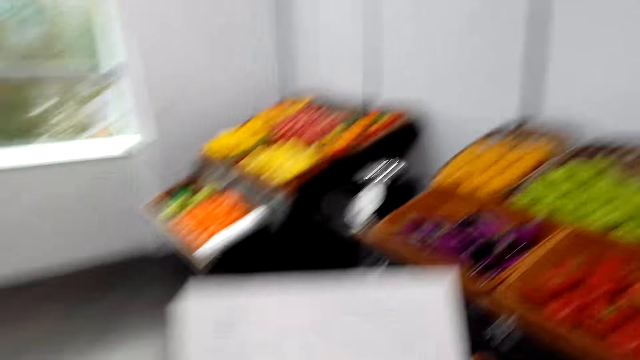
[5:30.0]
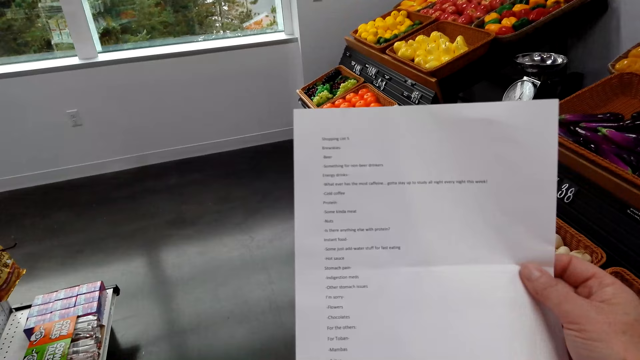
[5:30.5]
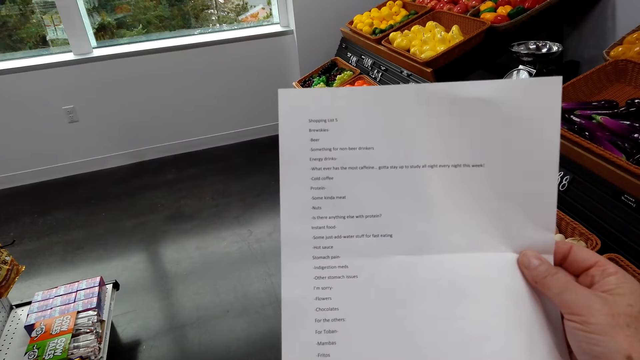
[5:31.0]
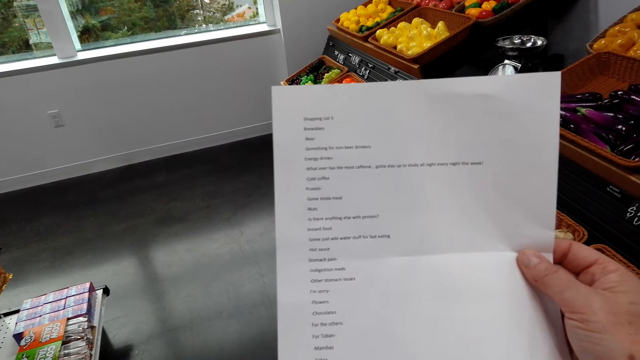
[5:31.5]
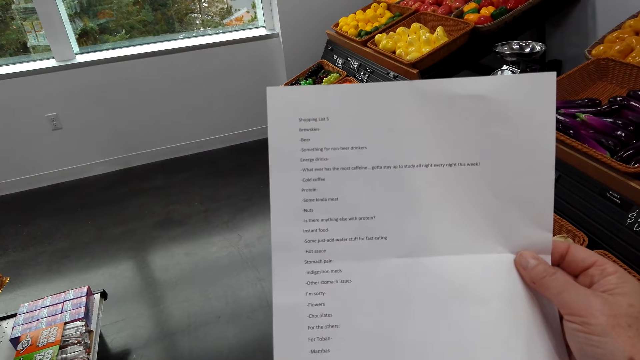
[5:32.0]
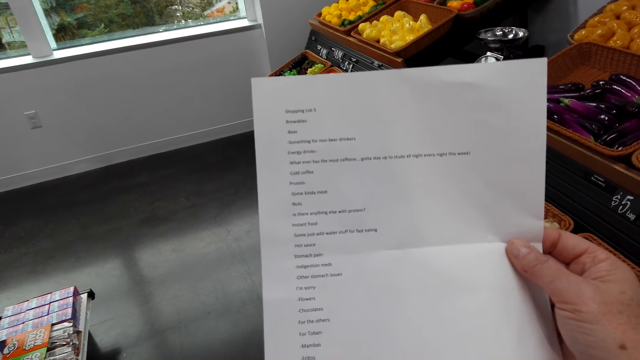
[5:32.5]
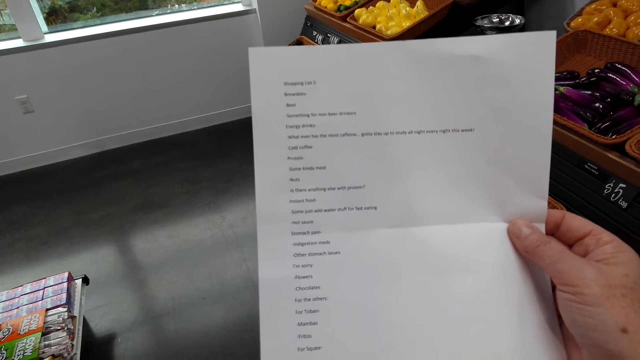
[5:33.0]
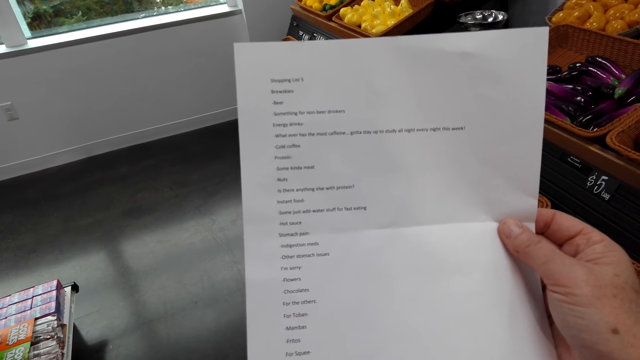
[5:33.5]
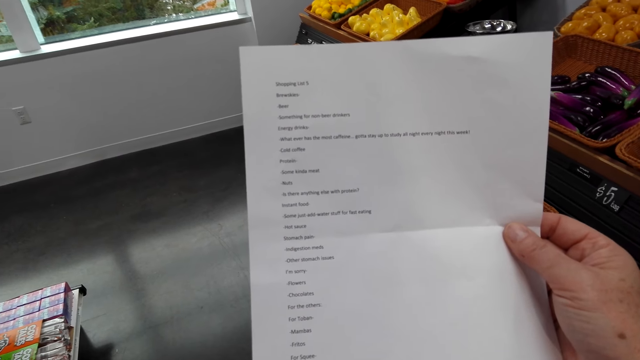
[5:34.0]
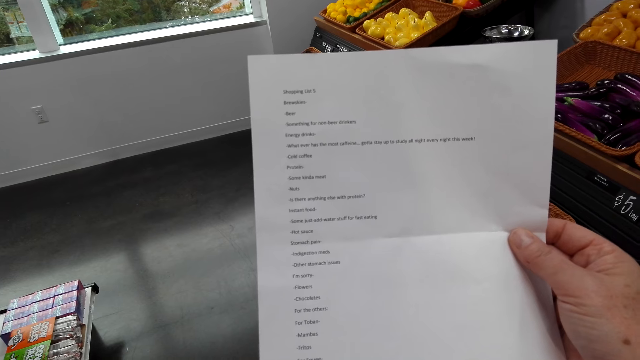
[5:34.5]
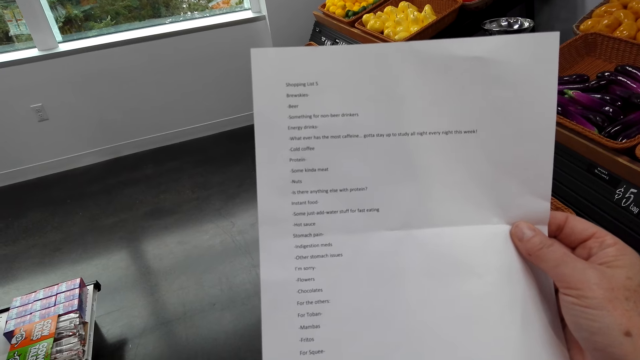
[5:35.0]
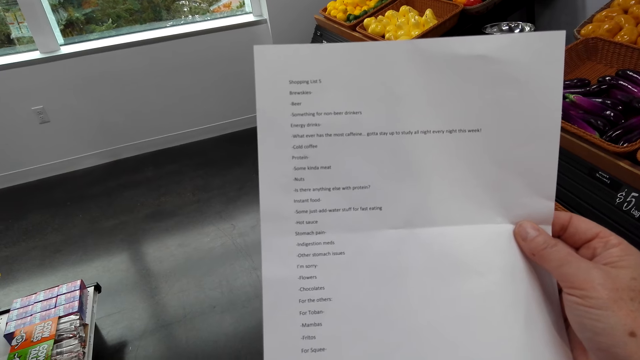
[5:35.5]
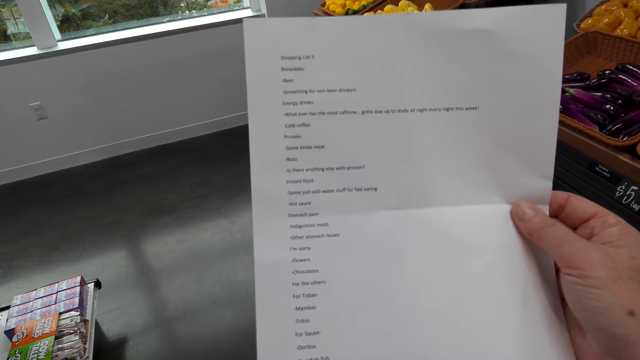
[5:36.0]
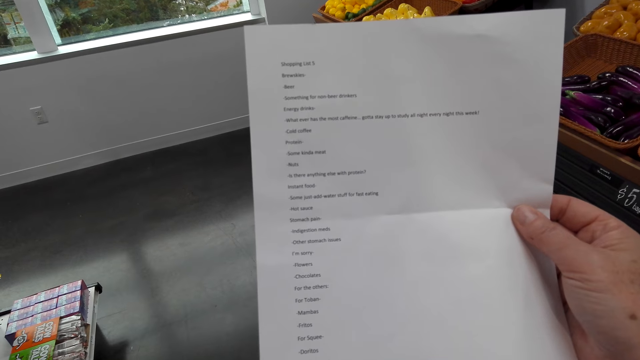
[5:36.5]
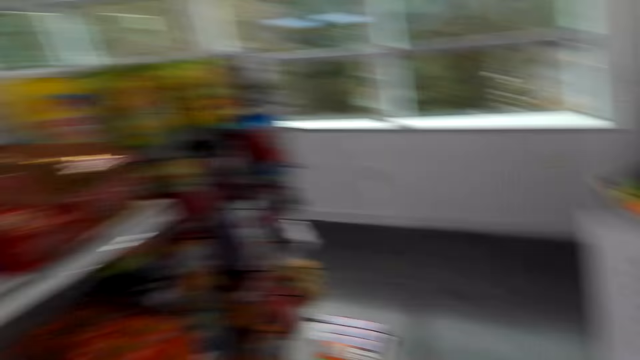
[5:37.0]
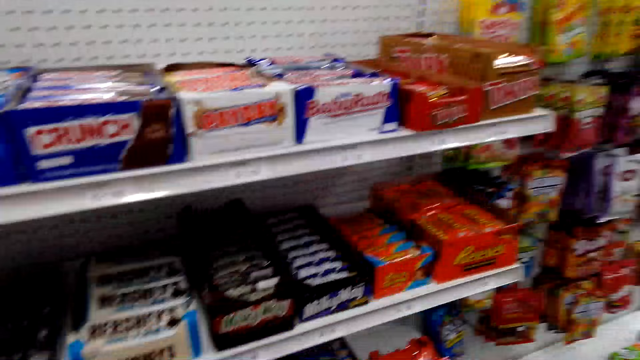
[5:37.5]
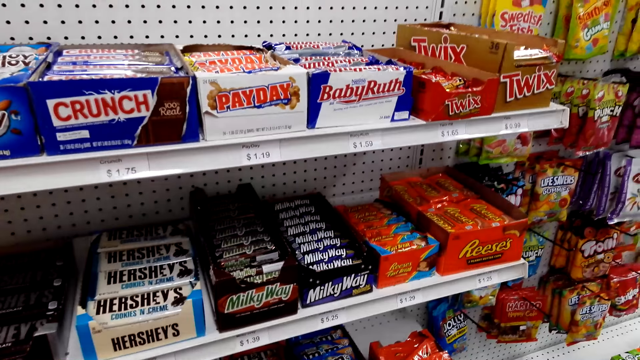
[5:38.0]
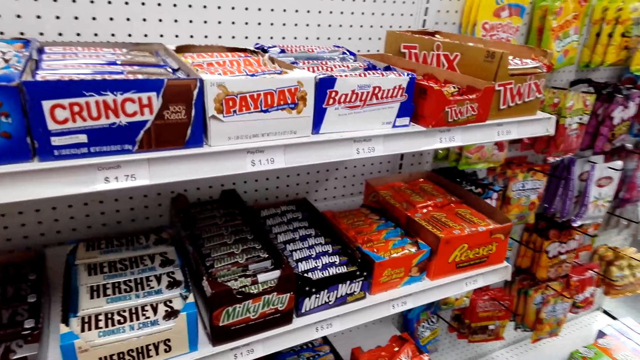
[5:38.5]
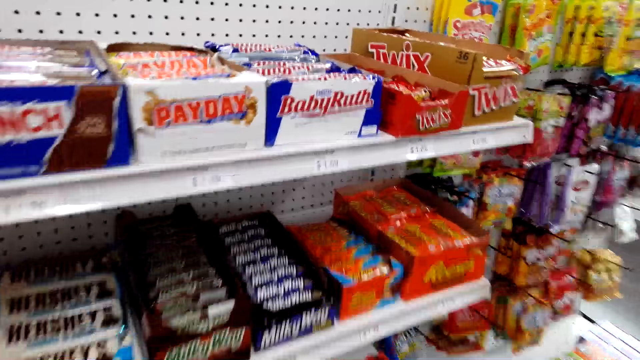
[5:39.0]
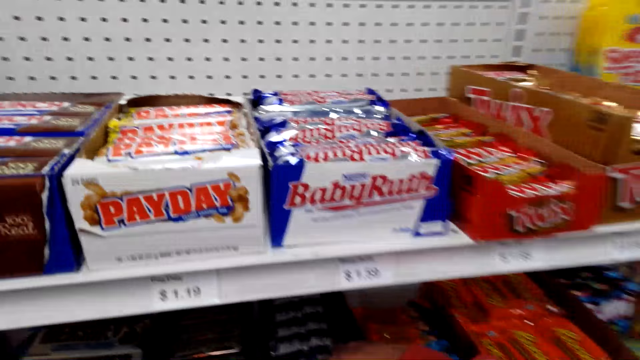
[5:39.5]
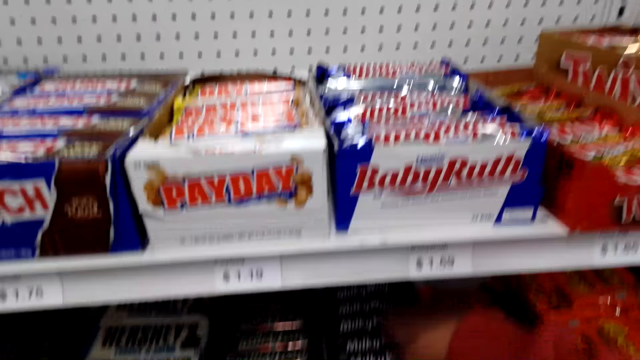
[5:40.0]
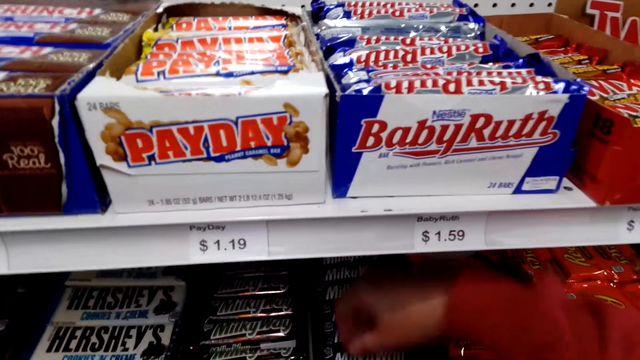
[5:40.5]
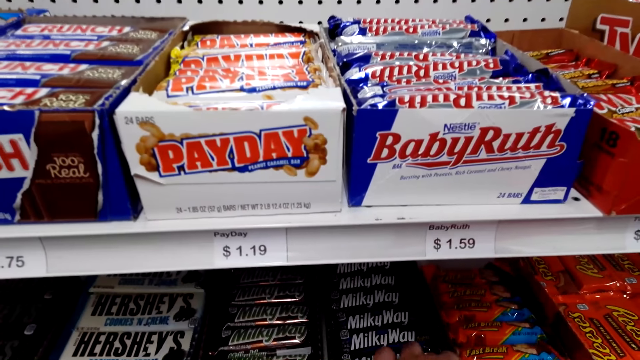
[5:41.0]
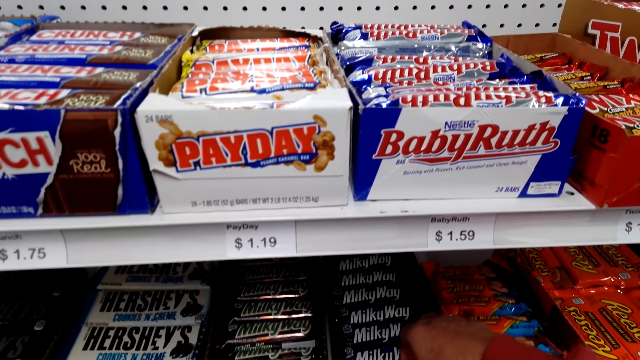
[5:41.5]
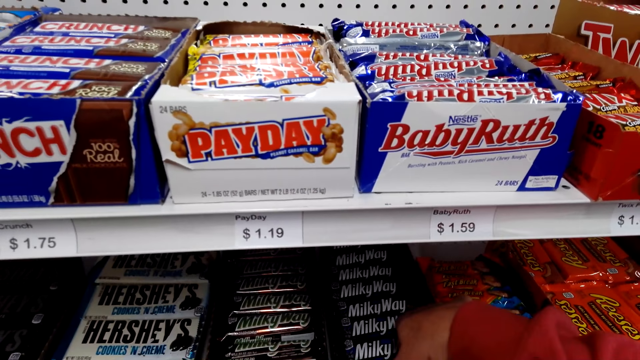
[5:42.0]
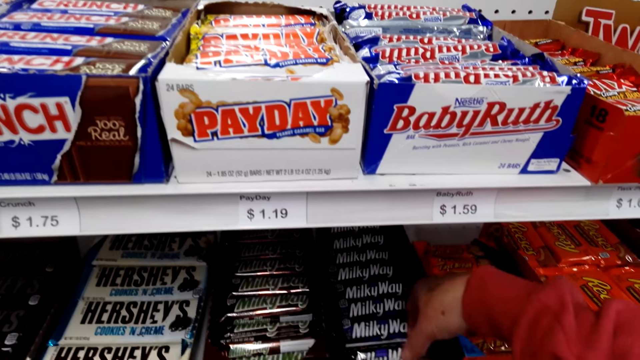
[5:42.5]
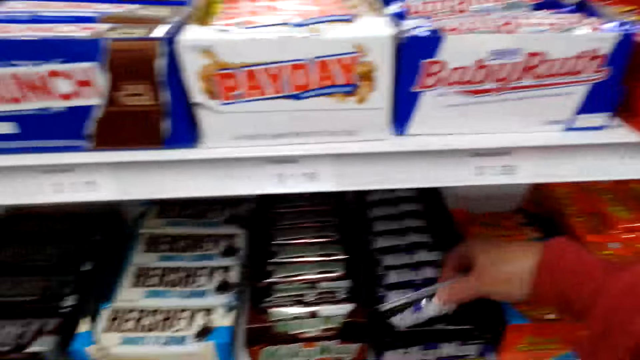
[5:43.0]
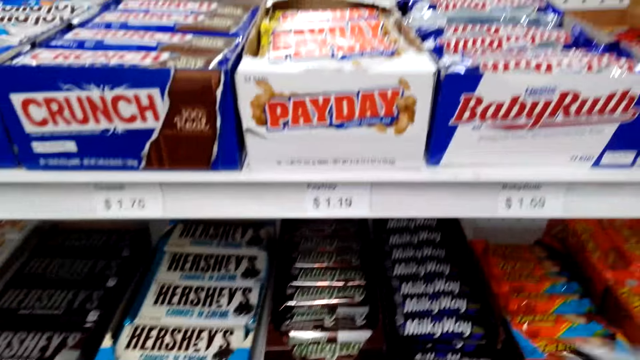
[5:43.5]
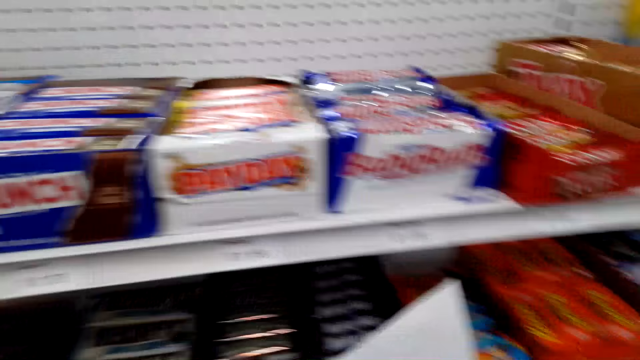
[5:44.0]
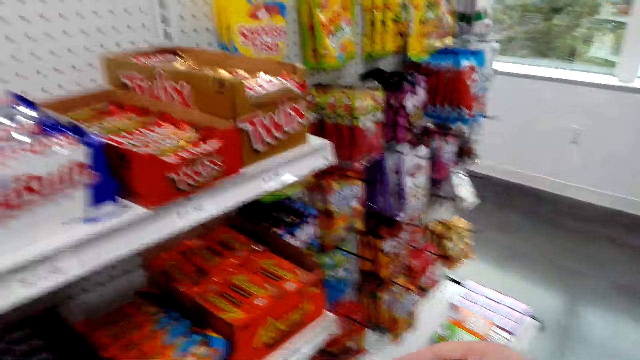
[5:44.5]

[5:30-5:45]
The camera wearer reads the paper. They turn around. They look at the shelf. They pick up the Milky Way from the shelf.

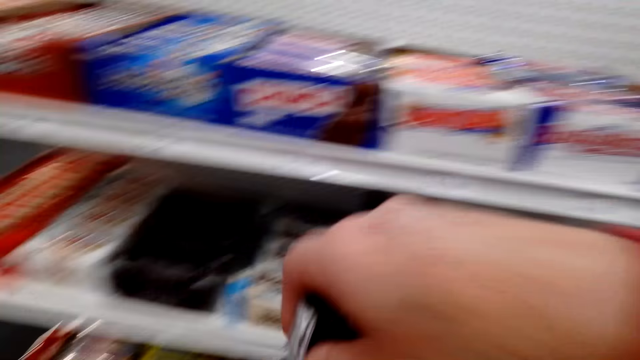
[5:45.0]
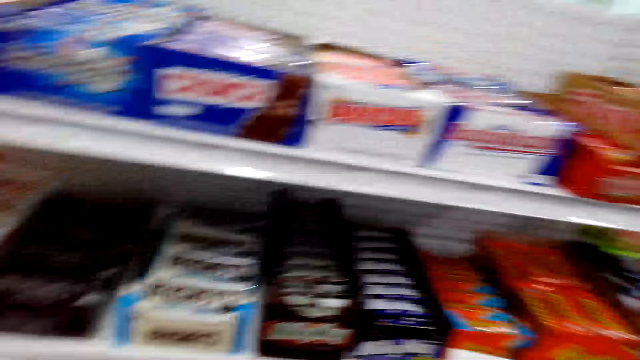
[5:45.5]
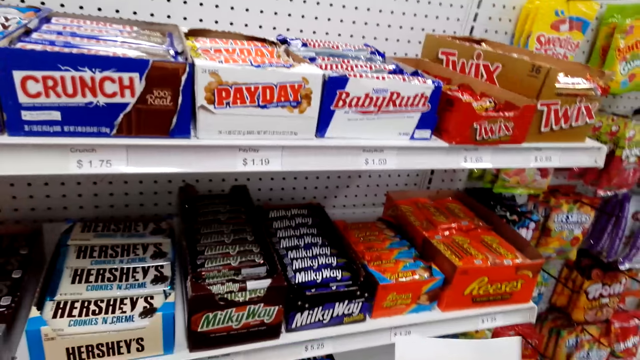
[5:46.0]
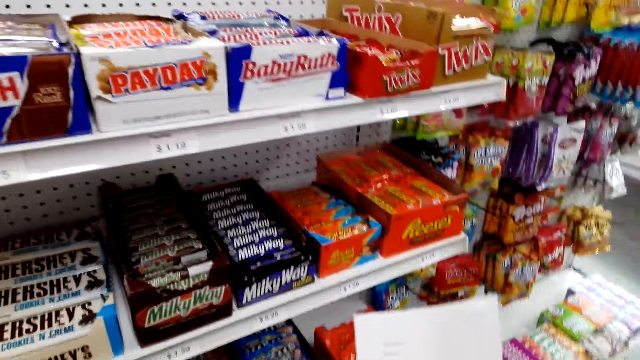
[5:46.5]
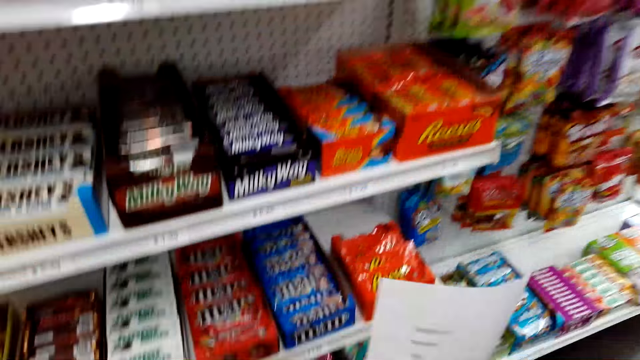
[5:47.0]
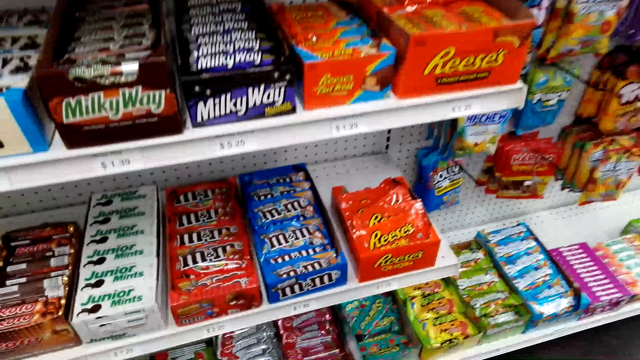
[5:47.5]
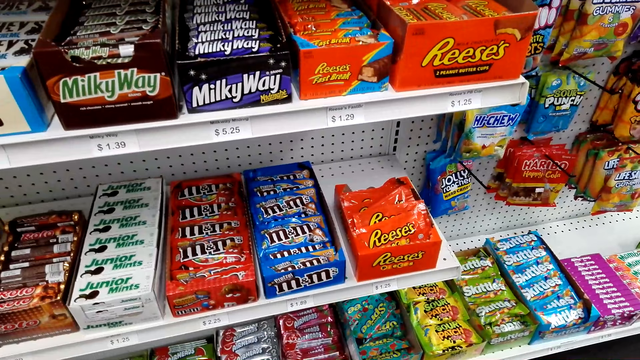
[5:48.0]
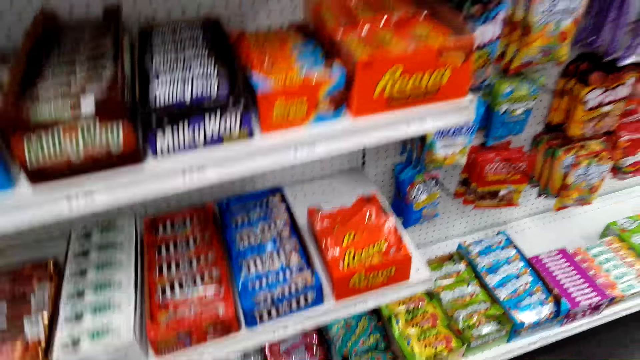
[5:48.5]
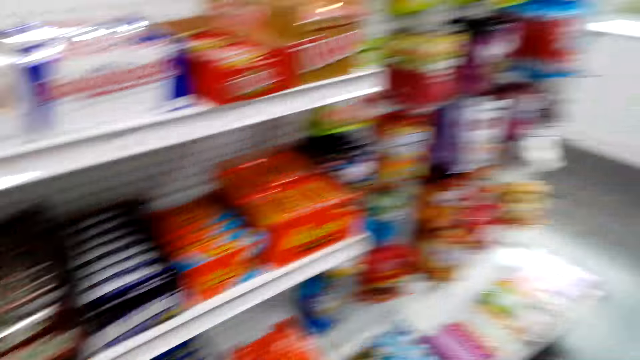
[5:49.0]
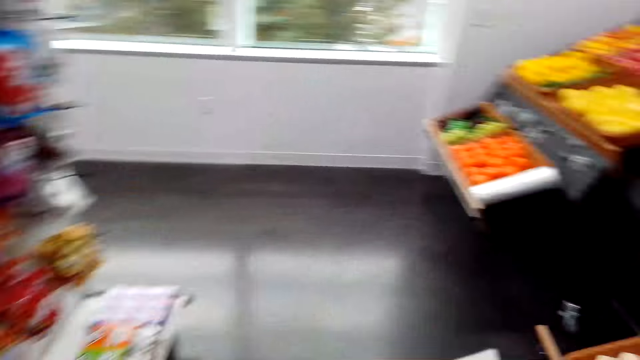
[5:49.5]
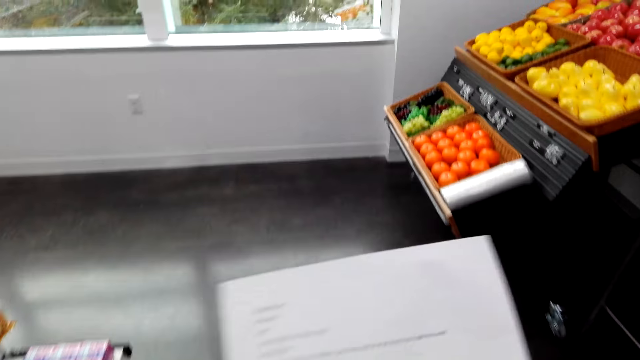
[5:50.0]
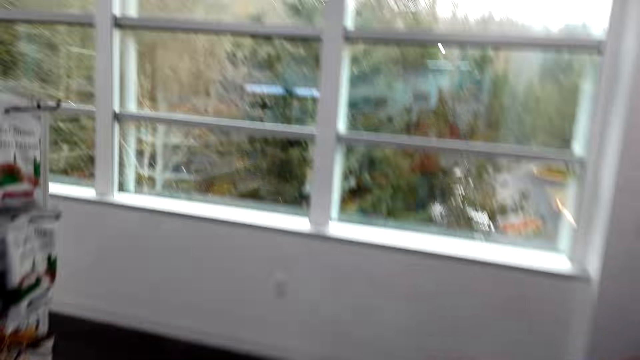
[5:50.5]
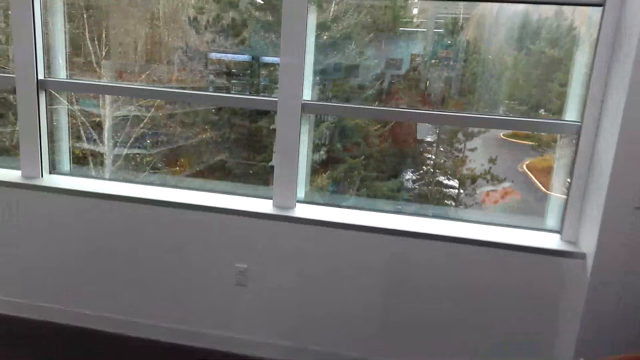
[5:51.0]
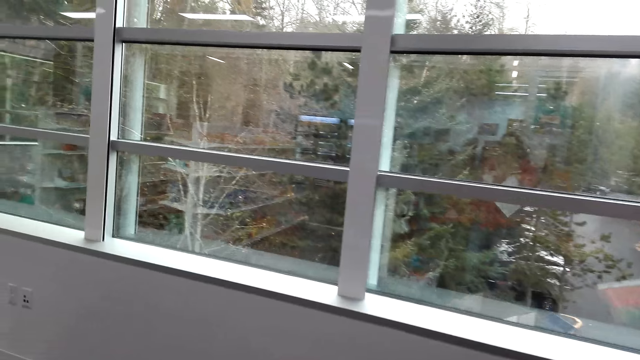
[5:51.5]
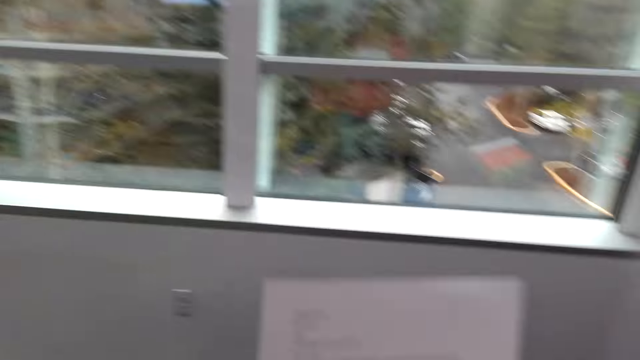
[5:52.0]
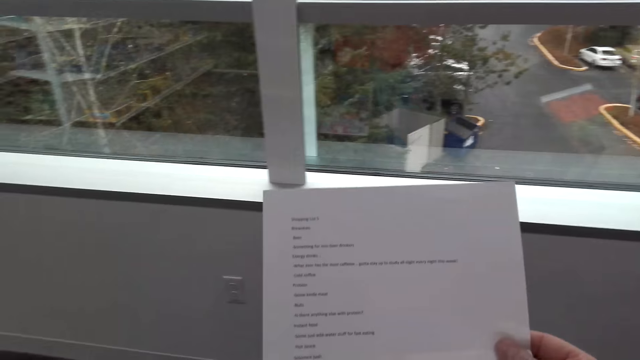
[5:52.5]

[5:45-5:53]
The camera wearer puts the Milky Way in the shopping basket. They stare at the items on the shelves. They look at a piece of paper. They pass the paper to the right hand. They walk in the supermarket.
